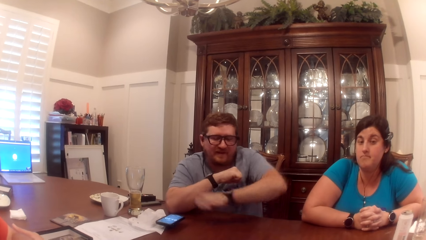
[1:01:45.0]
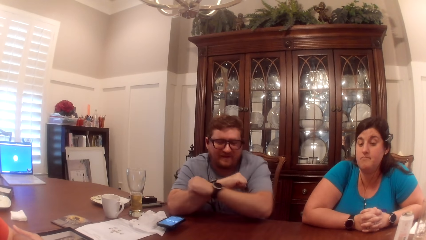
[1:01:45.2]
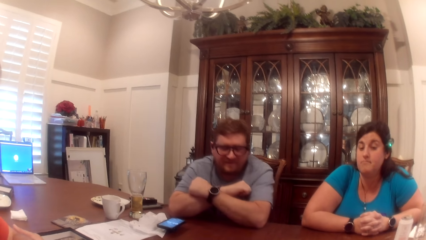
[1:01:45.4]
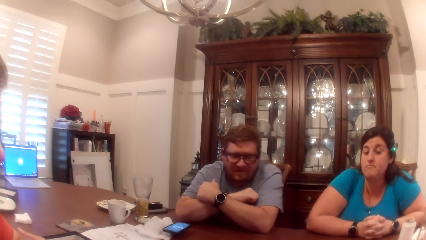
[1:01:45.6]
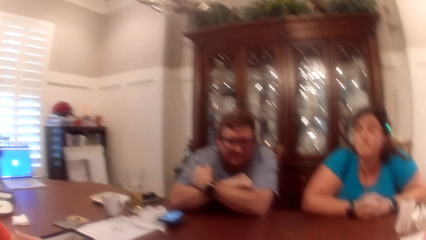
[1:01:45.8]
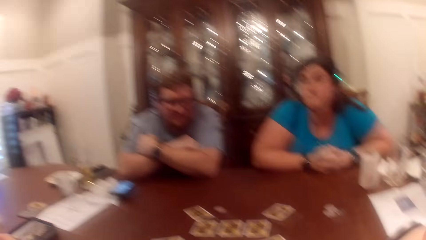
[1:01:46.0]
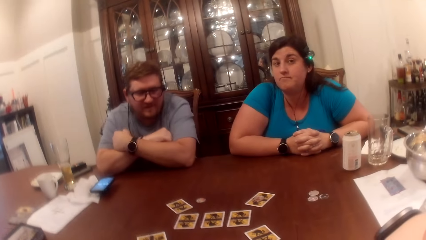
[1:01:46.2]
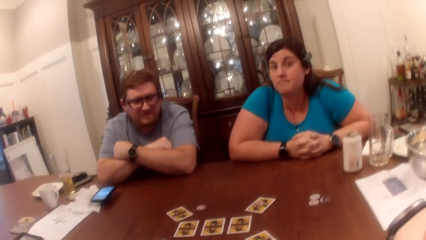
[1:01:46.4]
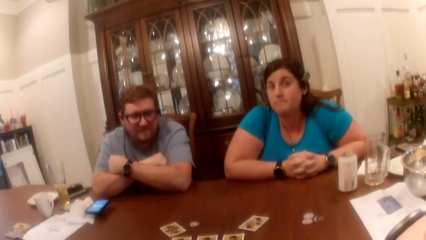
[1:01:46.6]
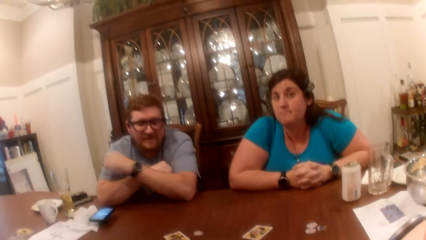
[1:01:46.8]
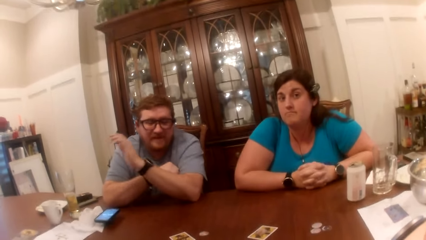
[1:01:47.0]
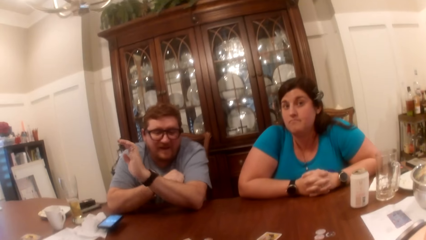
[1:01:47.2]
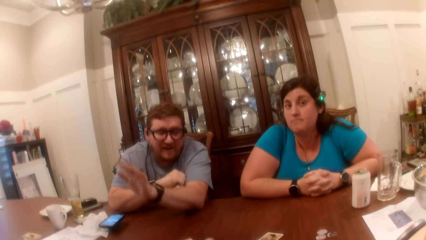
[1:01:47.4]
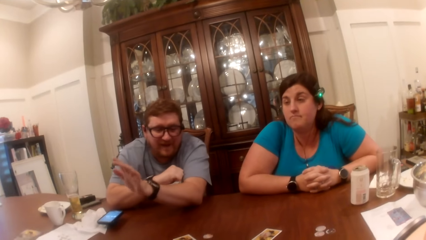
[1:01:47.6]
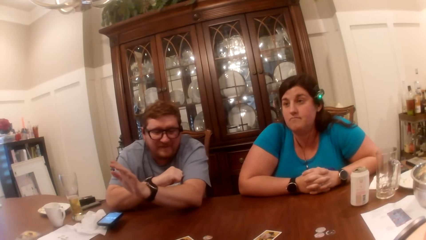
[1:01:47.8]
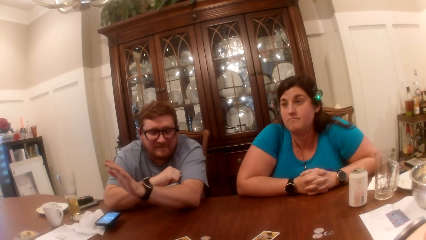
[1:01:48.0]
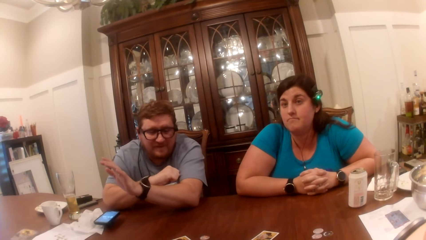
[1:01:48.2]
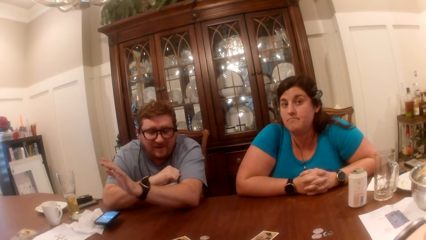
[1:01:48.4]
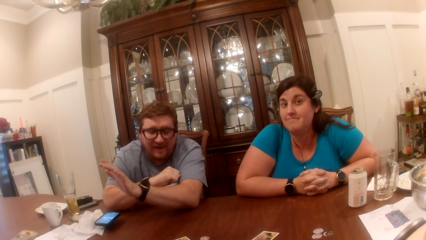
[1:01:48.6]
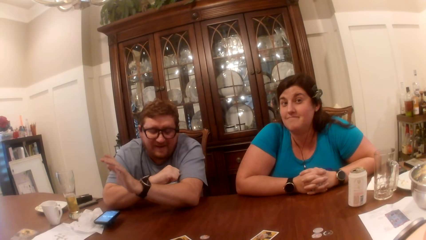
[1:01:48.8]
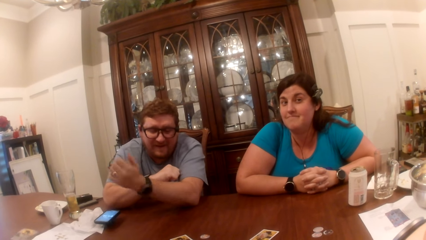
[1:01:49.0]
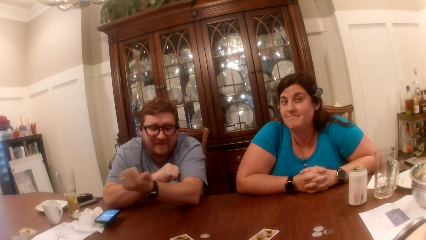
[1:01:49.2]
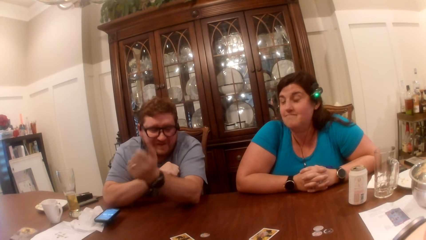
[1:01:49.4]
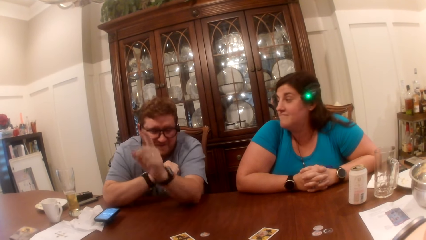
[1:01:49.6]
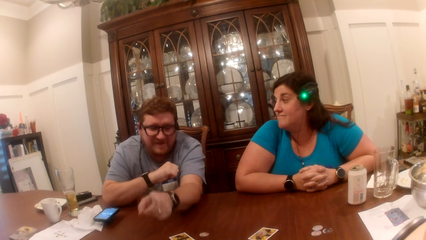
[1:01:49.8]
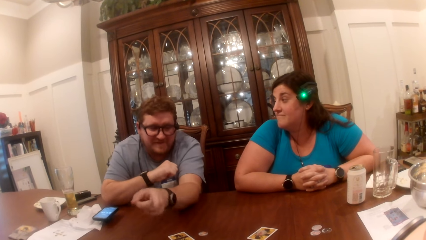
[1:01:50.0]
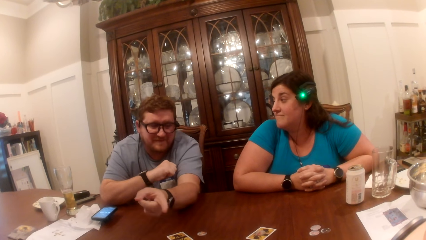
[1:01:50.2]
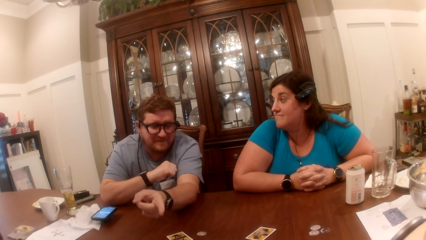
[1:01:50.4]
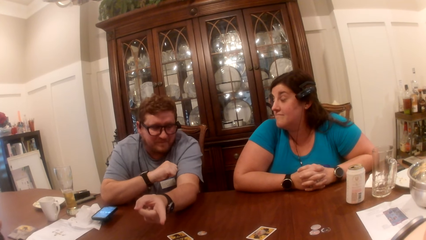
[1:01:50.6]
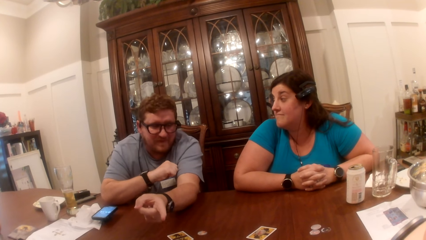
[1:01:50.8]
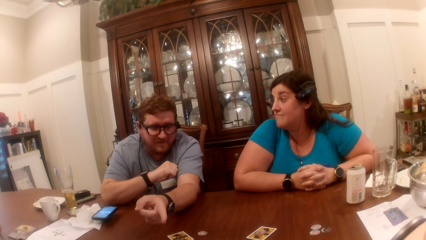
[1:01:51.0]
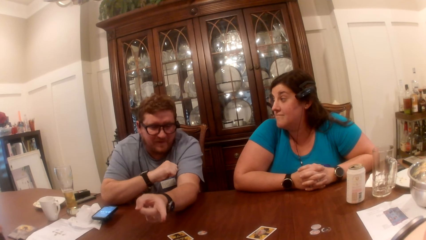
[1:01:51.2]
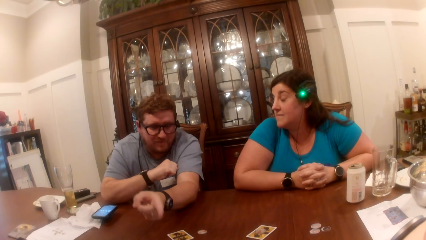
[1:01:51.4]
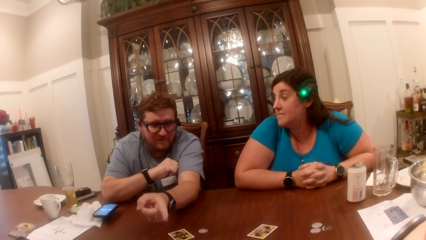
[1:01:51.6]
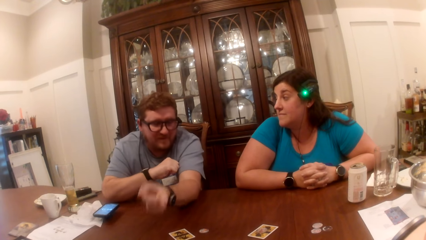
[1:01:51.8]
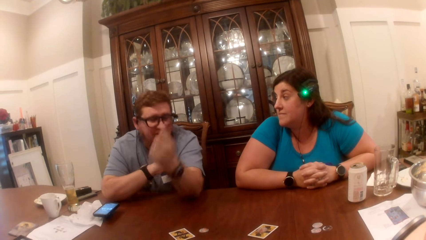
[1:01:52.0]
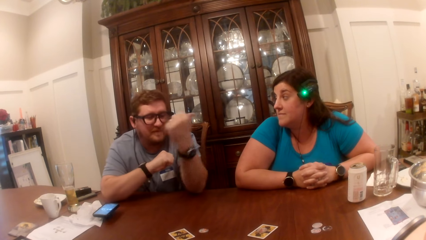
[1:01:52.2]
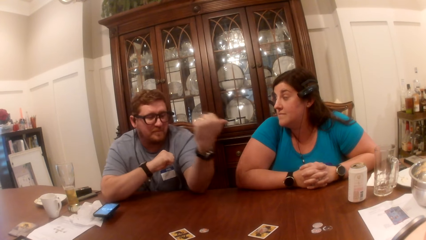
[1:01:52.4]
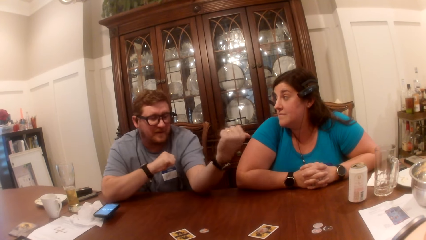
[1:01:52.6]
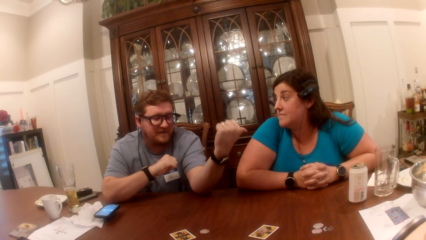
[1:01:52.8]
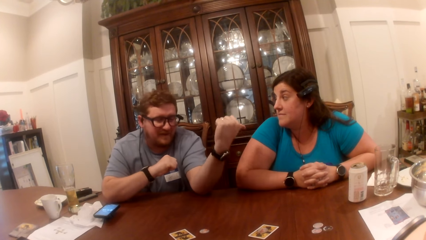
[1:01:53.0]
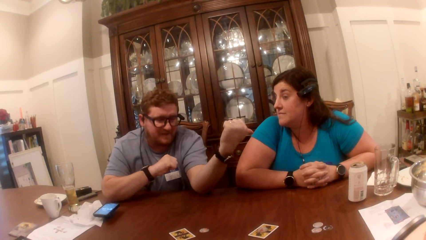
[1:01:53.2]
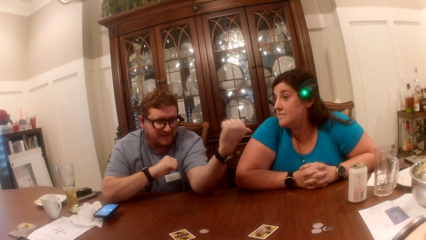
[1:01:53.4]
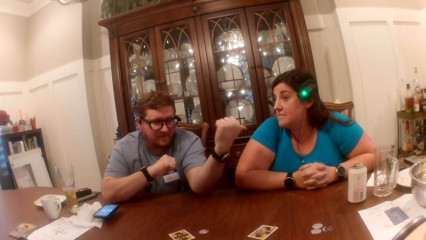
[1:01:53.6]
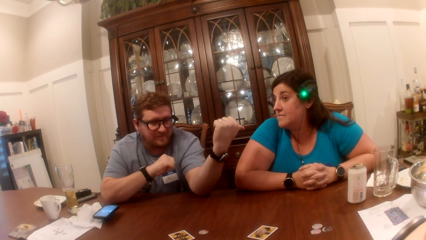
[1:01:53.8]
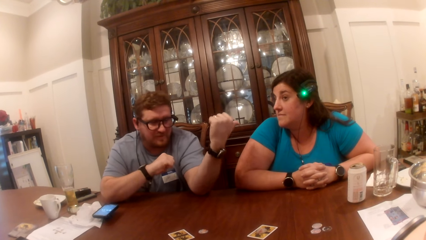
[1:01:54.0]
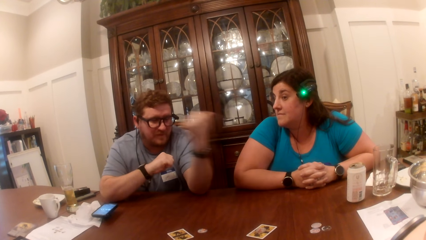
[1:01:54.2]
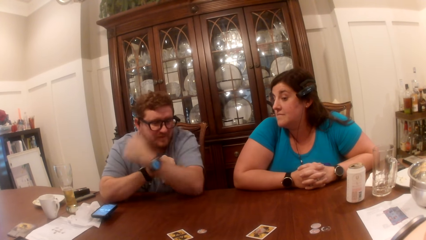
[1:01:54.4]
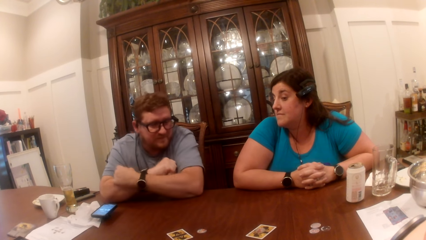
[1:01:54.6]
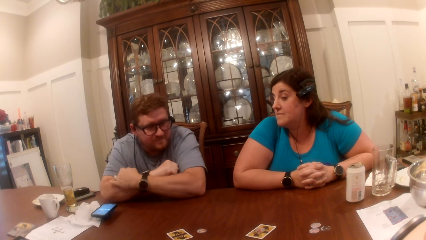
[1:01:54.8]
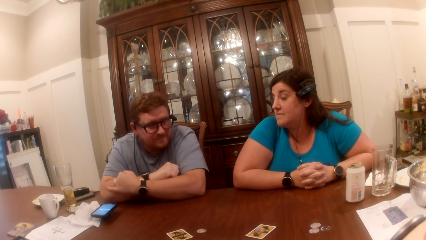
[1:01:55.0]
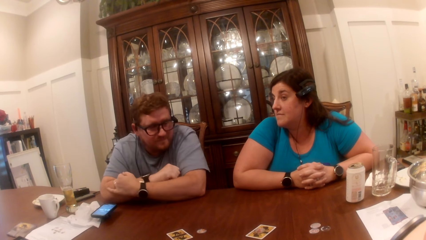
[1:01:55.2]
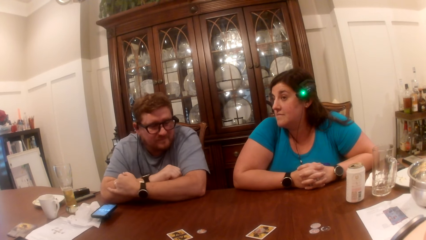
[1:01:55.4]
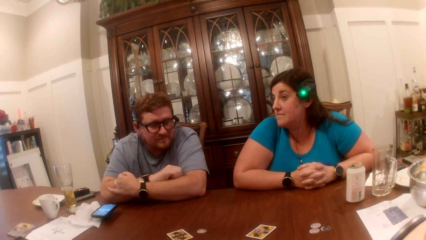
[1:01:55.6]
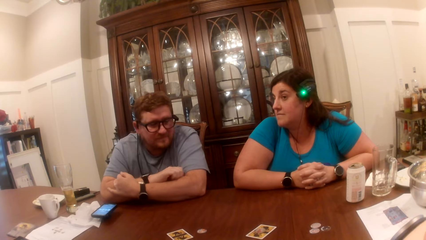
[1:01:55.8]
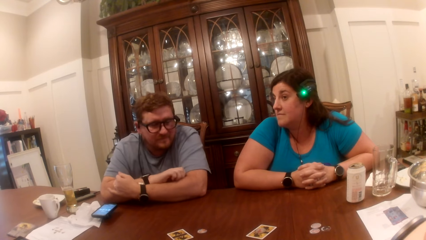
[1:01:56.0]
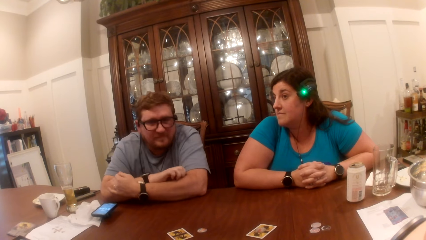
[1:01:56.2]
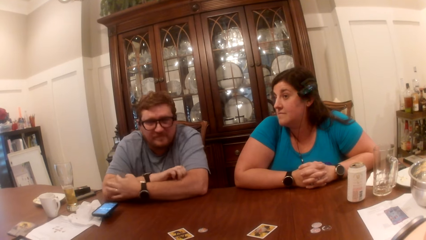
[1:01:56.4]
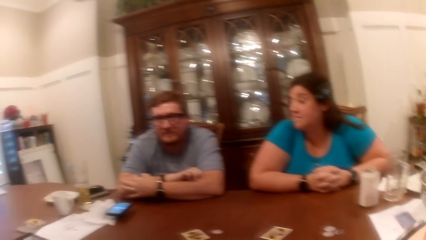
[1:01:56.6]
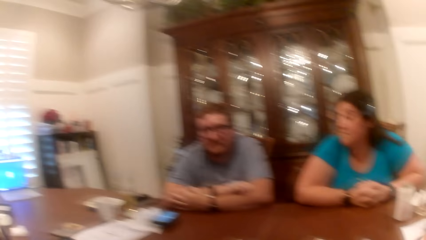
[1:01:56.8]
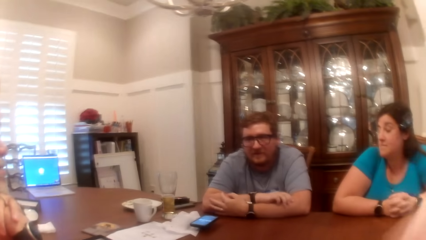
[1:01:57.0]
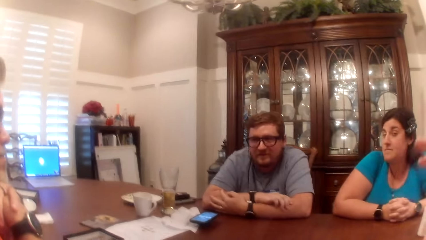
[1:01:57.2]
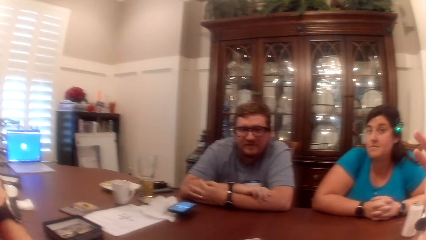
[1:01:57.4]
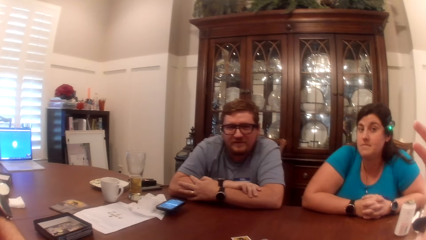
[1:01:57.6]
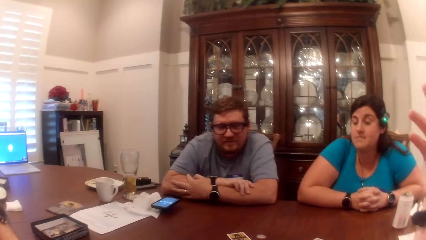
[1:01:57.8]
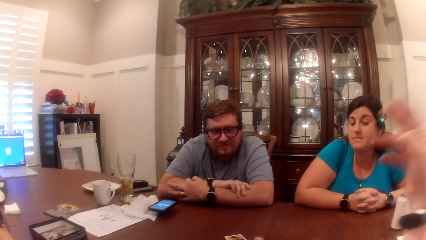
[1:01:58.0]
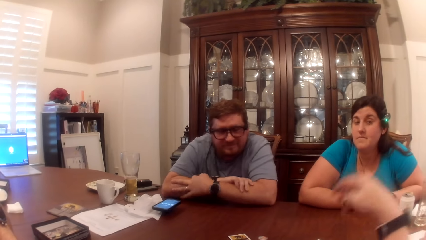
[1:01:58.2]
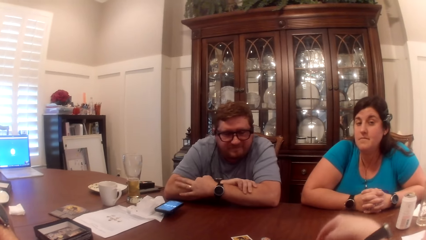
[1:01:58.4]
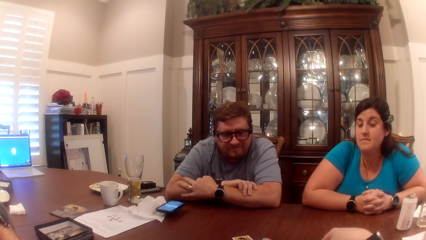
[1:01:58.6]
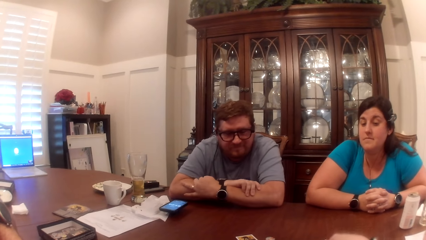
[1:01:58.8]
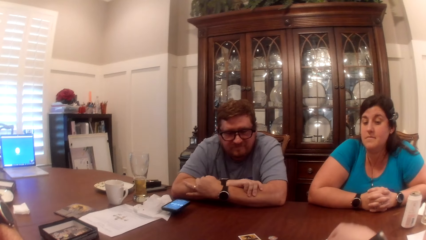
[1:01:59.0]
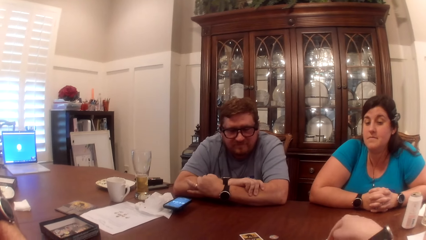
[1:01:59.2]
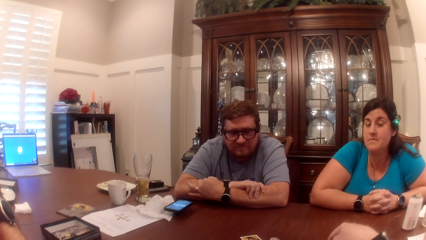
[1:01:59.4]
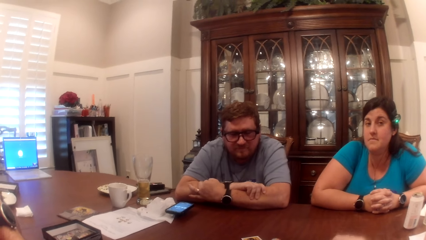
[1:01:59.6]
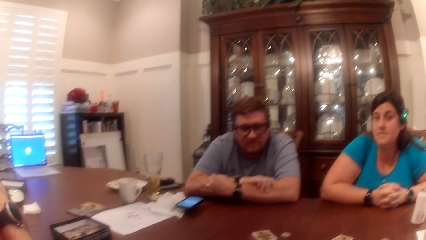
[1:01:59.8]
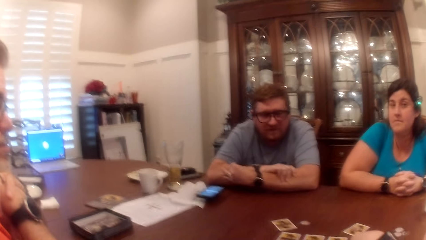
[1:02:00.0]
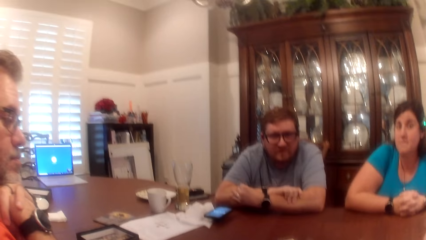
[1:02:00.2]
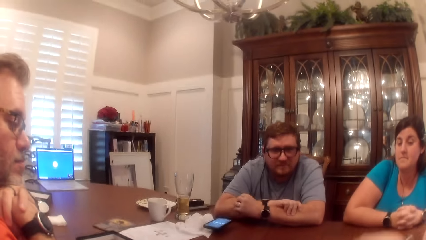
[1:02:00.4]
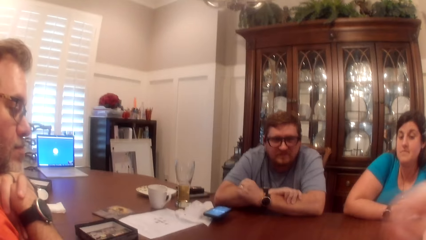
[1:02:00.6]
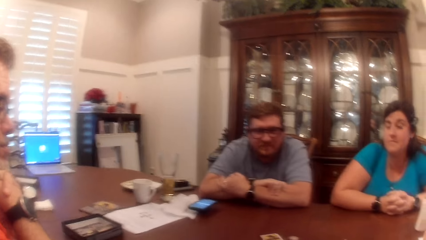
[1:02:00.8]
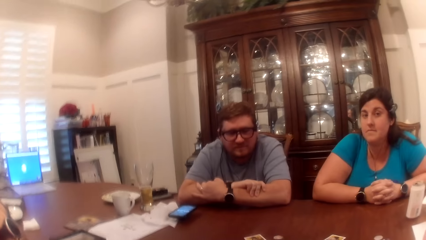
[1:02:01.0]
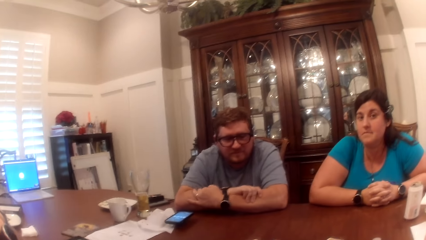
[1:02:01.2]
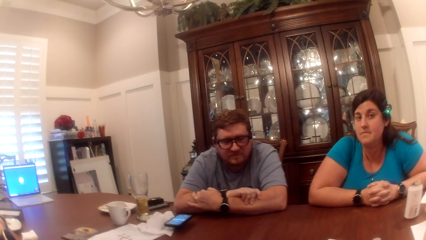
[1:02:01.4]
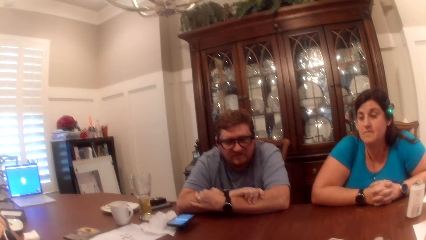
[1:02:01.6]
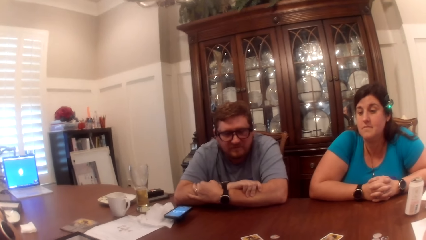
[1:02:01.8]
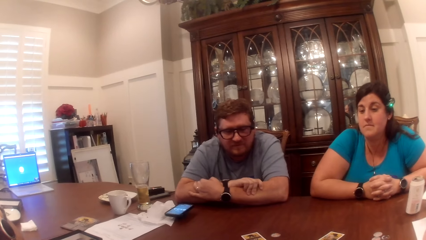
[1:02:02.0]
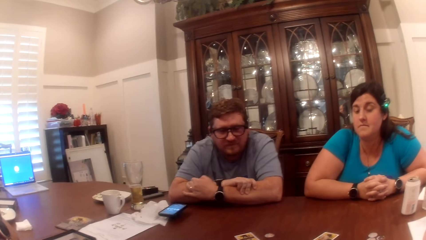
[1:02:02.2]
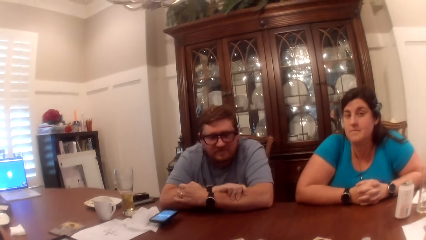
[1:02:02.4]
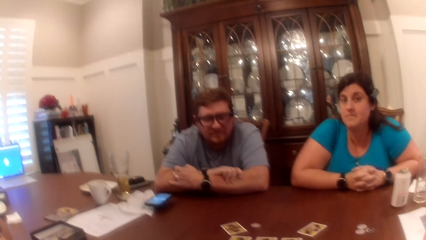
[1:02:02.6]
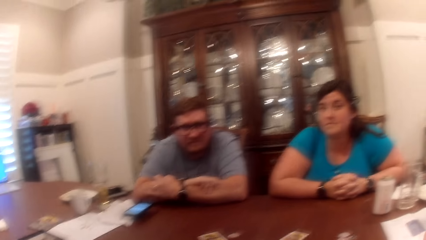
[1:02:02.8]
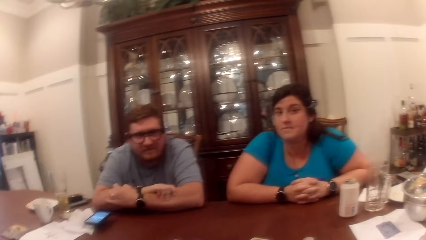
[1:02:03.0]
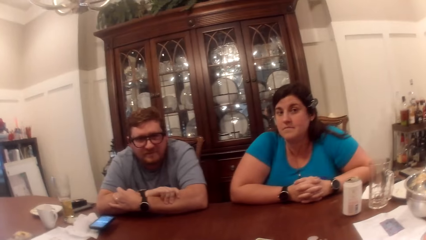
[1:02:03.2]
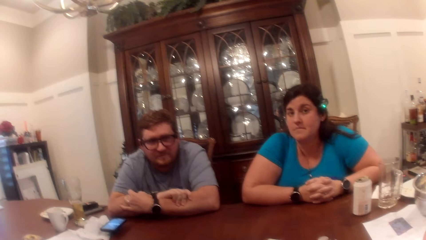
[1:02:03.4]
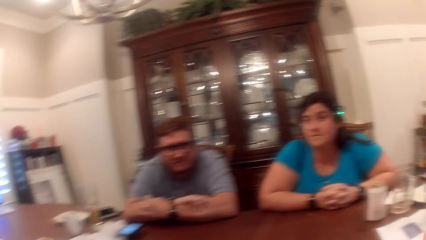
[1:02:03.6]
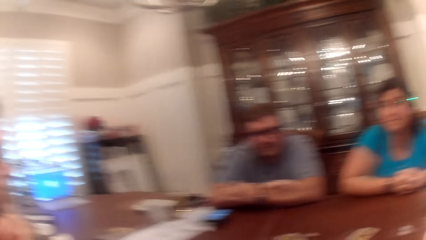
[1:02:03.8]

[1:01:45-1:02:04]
The man places his left elbow on the table. A person points at the card. The man folds both hands. Another man folds both hands. The camera wearer touches the table with her right hand.
